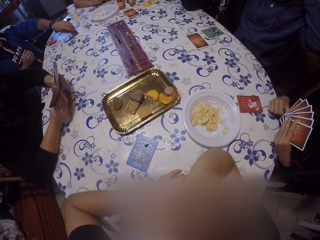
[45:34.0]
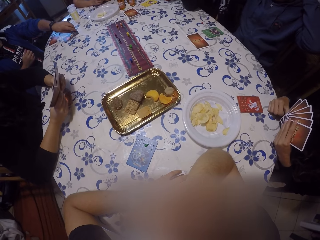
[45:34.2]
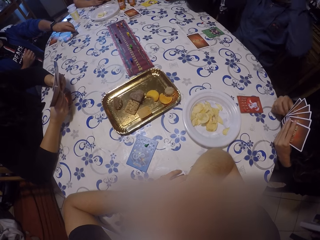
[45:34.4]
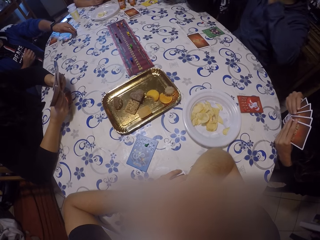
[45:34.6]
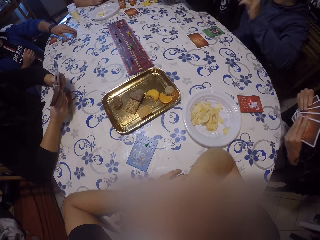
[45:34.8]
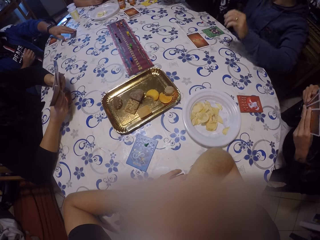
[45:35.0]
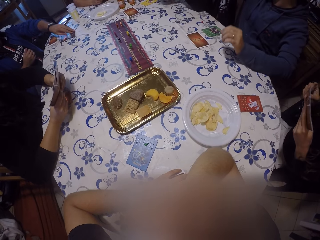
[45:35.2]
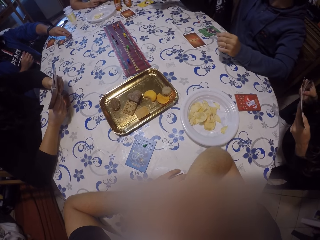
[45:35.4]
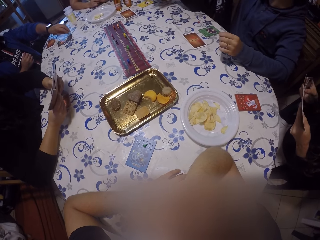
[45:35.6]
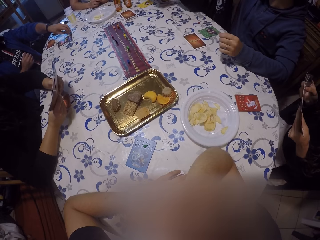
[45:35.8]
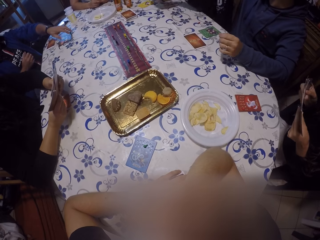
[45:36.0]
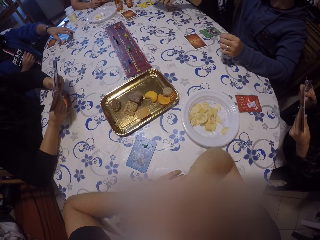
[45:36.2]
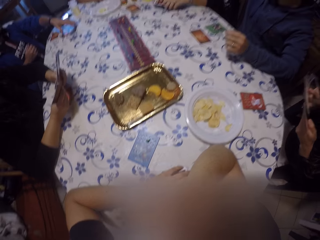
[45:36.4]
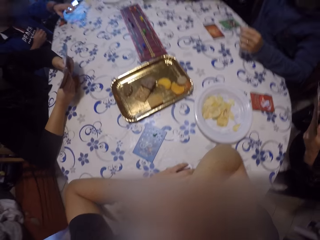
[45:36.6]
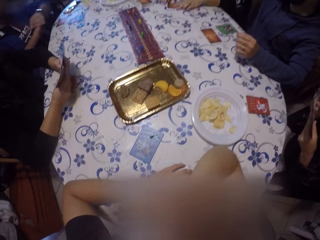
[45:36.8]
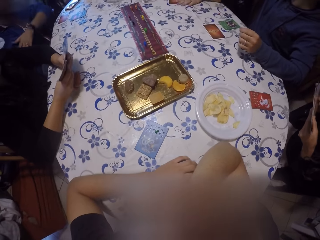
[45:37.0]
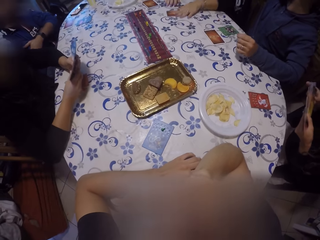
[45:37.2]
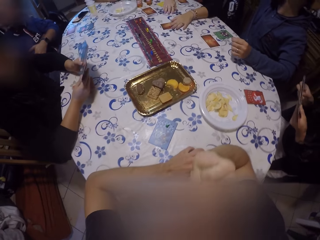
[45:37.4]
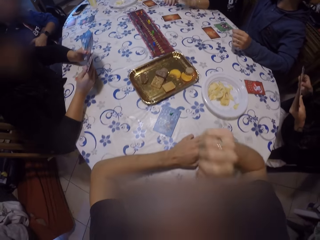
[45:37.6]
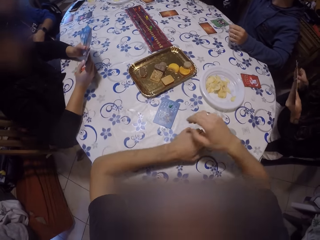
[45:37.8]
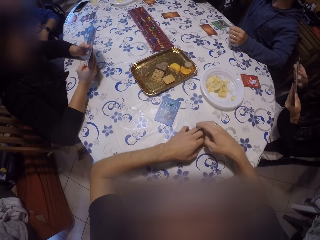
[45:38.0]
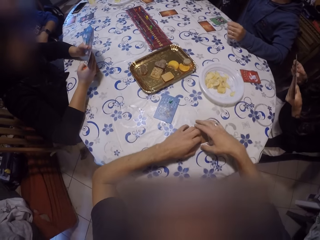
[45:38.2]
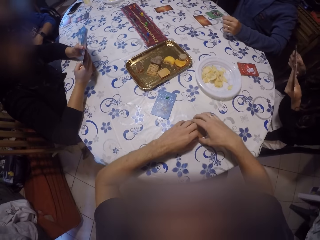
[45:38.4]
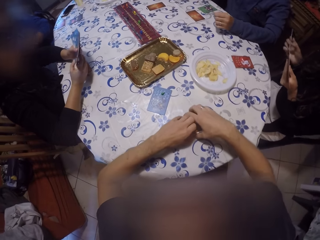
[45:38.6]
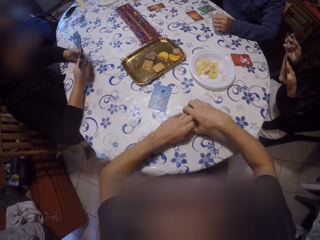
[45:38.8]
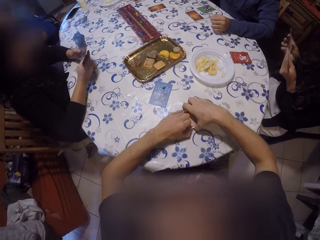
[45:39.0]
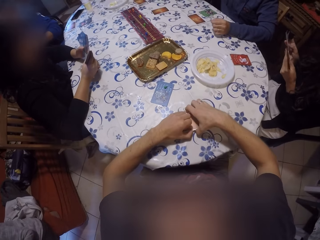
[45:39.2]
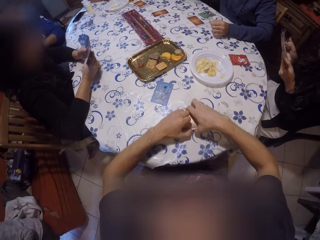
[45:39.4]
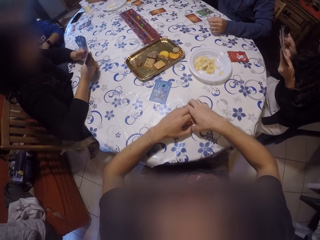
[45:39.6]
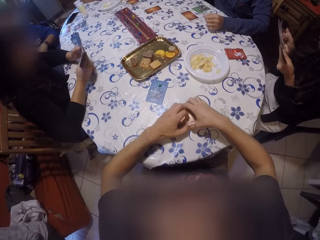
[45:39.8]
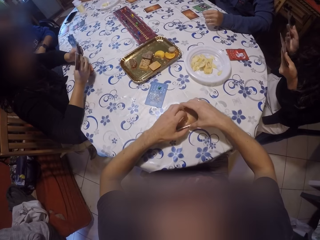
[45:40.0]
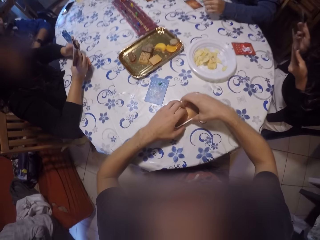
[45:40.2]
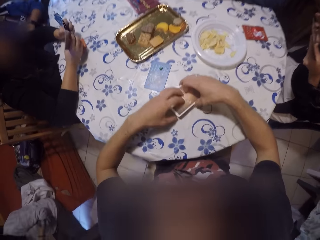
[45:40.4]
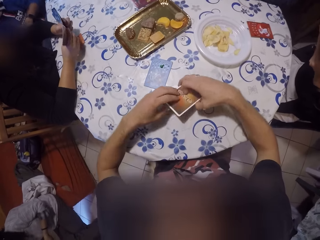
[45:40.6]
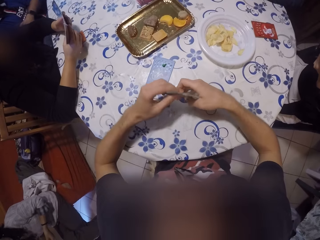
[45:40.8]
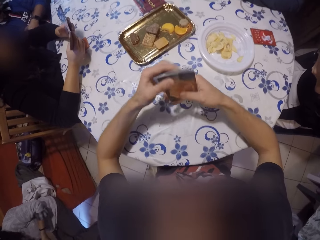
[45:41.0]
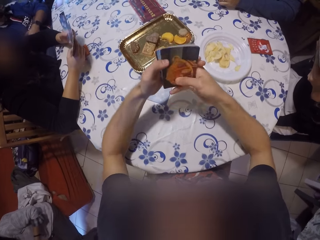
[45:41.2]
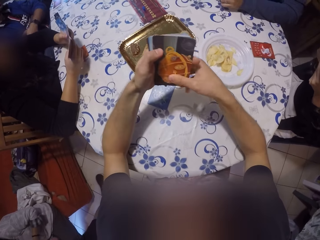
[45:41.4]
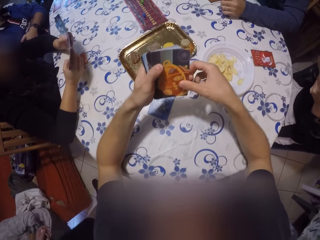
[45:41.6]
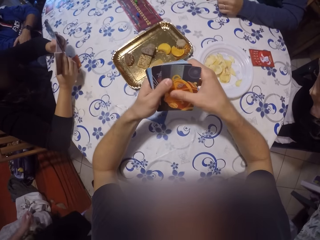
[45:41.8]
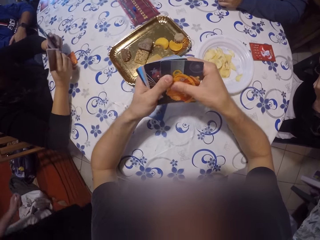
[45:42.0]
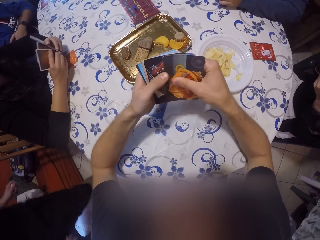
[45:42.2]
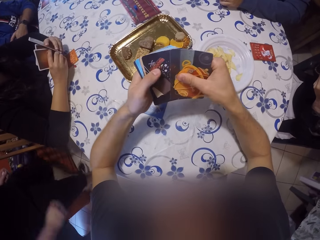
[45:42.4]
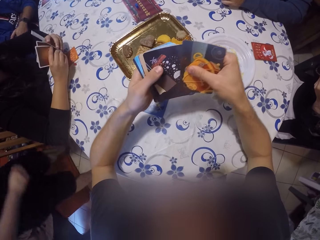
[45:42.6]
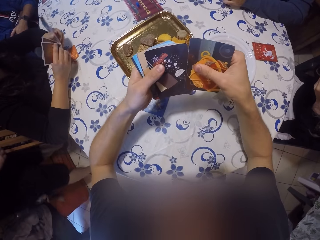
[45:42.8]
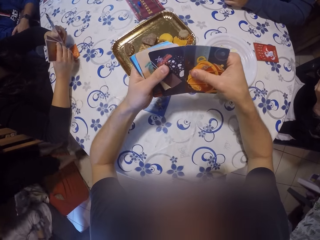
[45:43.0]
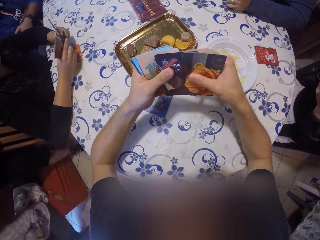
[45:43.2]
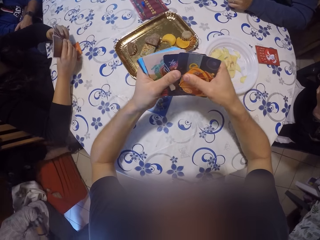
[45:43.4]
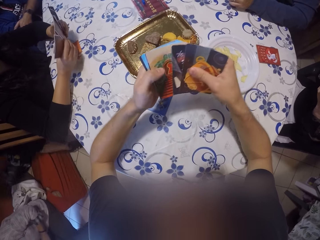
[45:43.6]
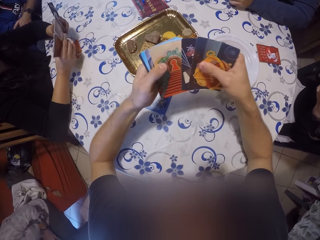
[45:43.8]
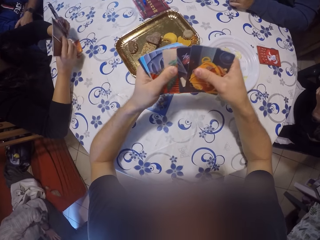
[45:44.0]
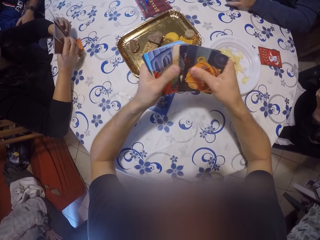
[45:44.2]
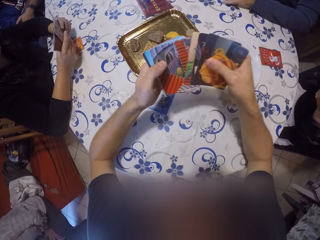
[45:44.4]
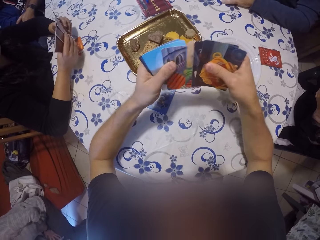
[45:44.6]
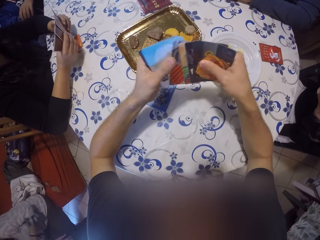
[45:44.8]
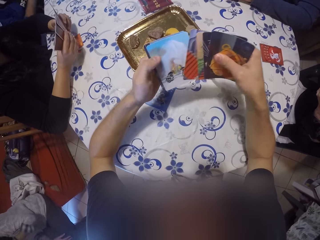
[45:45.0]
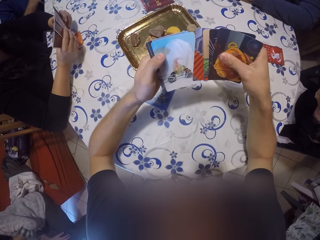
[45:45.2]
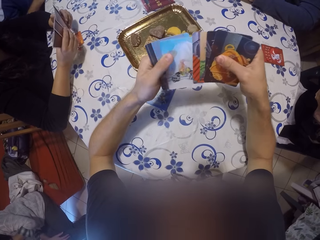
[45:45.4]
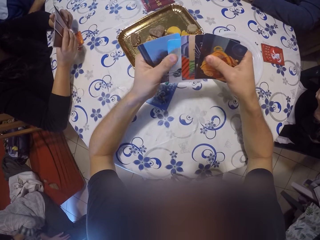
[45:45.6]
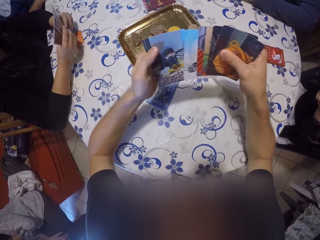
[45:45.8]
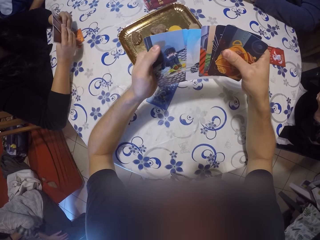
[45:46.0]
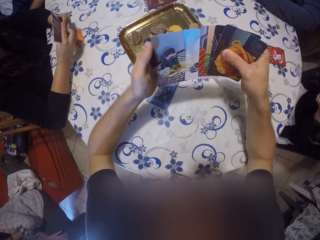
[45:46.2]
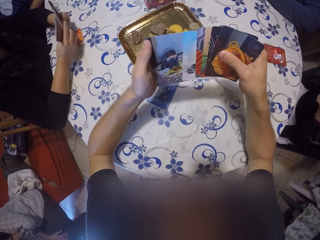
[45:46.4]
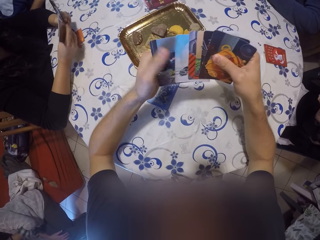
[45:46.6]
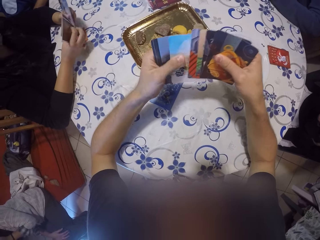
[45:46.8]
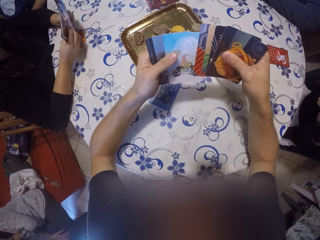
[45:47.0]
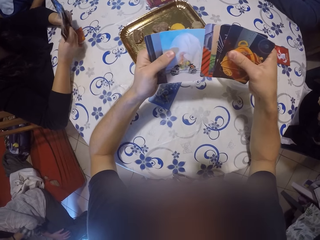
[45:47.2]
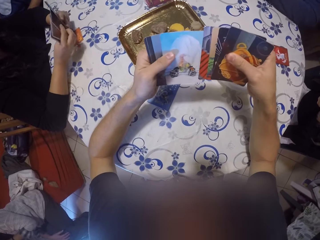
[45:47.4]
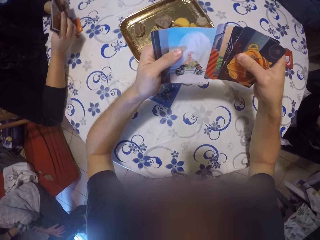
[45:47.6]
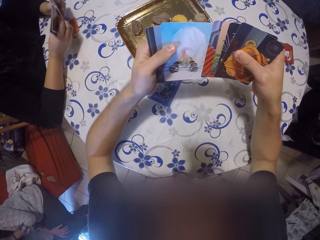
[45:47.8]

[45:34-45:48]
A man holds the cards with both hands. A person arranges poker cards. Another person puts a hand on the table. A third person takes a poker card. Another man places some cards on the table with his left hand and adjusts the cards on the table with his left hand. The third person removes a hand from the poker cards. A fourth person plays a poker game. The camera wearer picks some cards on the table with both hands. He holds the poker cards on the table. He looks at the cards in his hands. He arranges the poker cards. A fifth person walks around. A sixth person arranges poker cards.

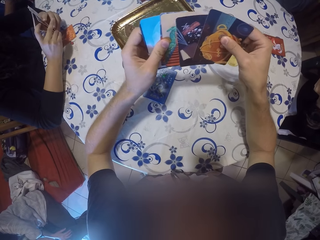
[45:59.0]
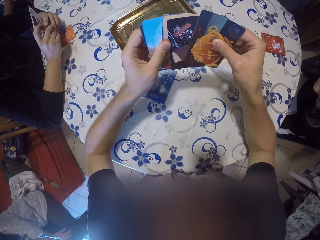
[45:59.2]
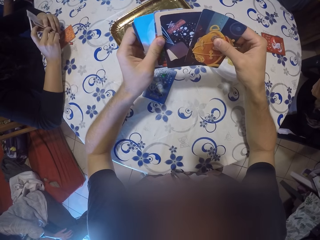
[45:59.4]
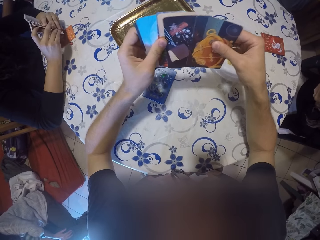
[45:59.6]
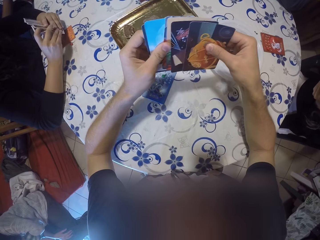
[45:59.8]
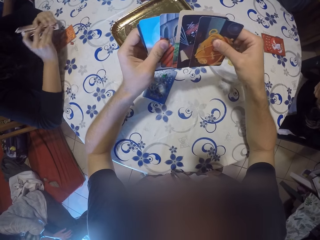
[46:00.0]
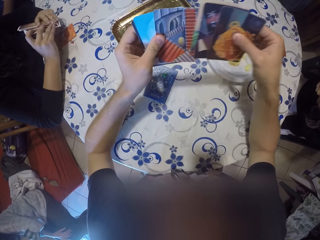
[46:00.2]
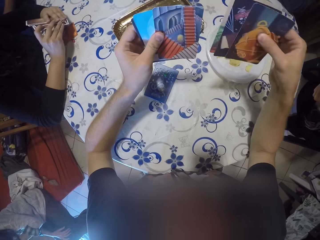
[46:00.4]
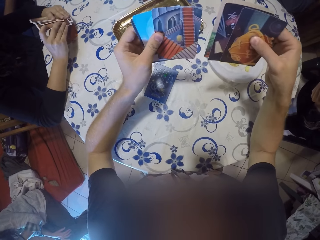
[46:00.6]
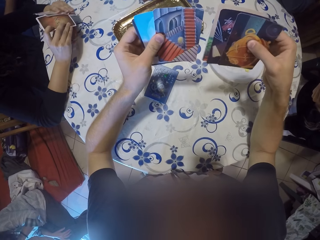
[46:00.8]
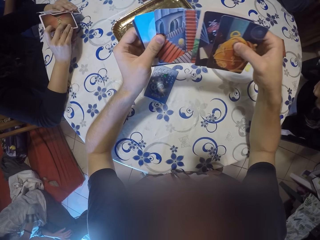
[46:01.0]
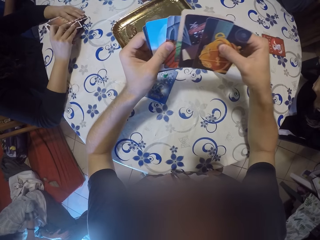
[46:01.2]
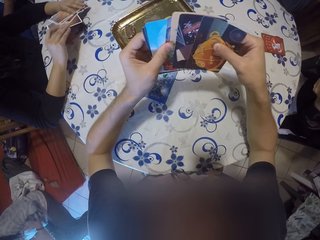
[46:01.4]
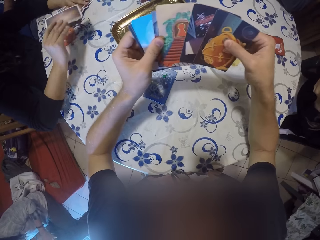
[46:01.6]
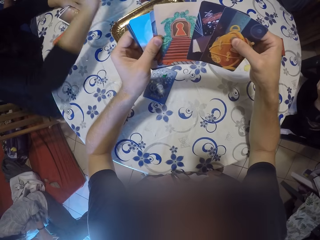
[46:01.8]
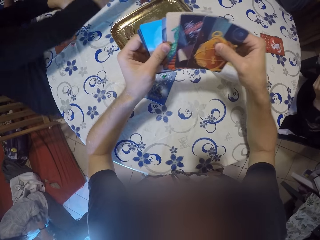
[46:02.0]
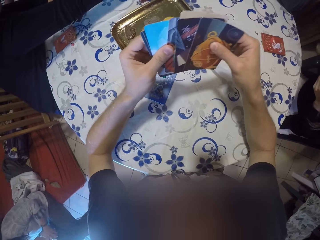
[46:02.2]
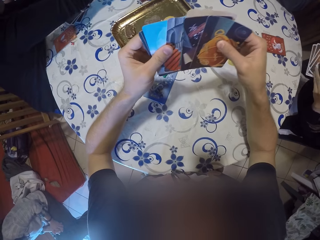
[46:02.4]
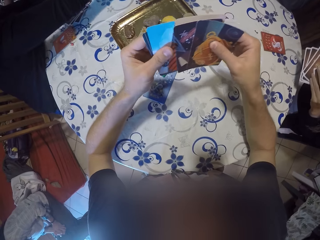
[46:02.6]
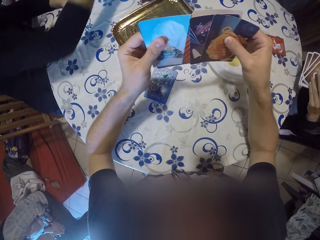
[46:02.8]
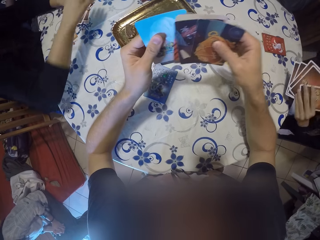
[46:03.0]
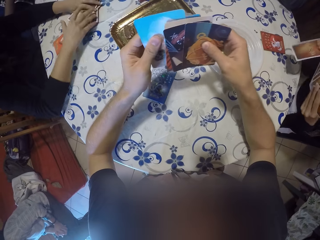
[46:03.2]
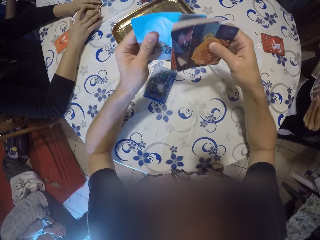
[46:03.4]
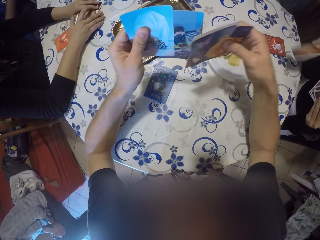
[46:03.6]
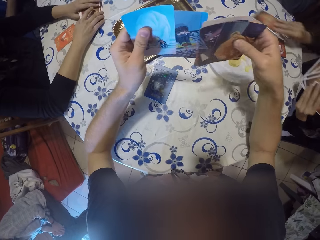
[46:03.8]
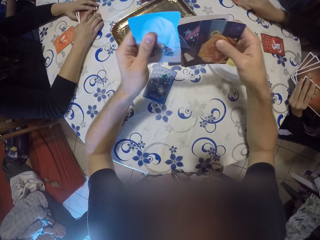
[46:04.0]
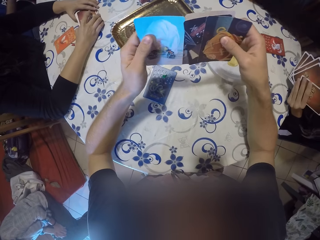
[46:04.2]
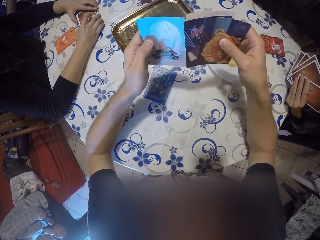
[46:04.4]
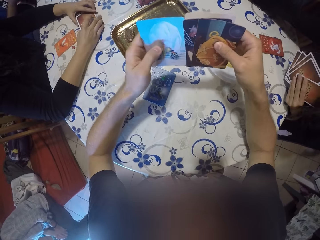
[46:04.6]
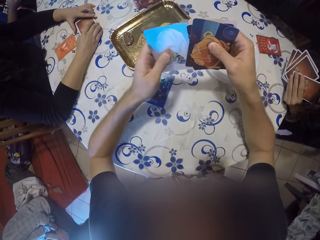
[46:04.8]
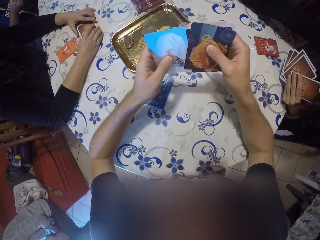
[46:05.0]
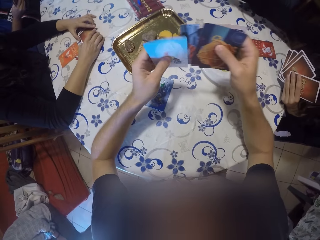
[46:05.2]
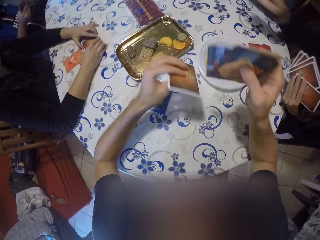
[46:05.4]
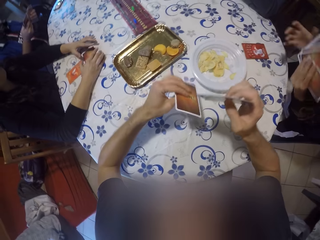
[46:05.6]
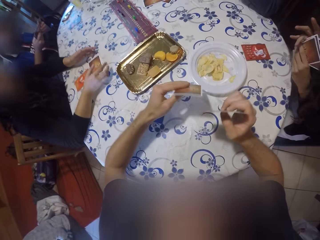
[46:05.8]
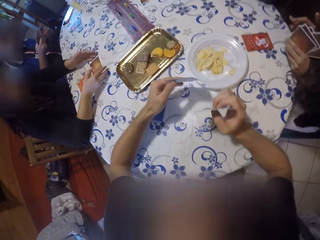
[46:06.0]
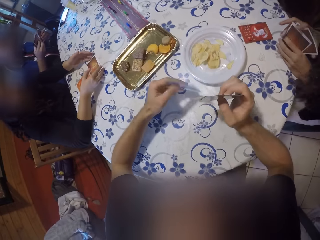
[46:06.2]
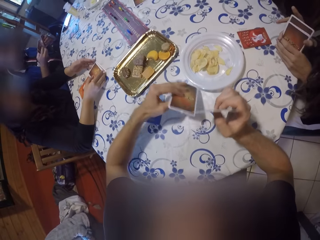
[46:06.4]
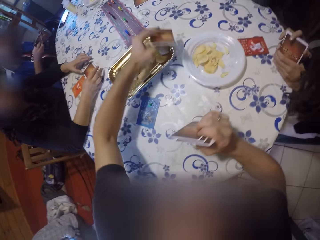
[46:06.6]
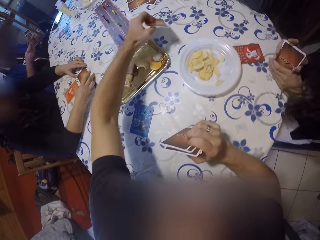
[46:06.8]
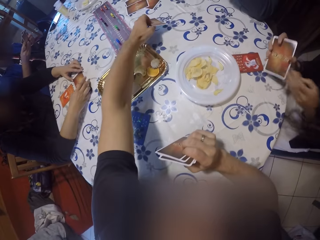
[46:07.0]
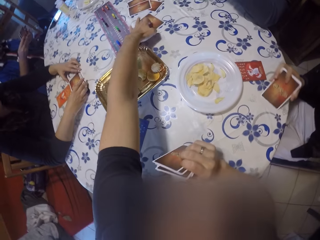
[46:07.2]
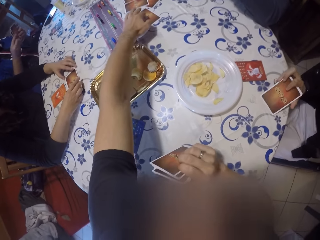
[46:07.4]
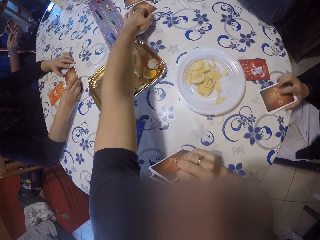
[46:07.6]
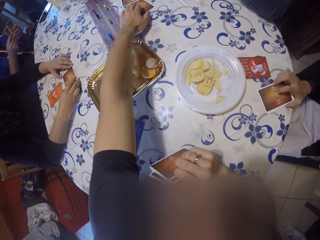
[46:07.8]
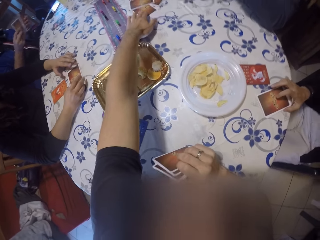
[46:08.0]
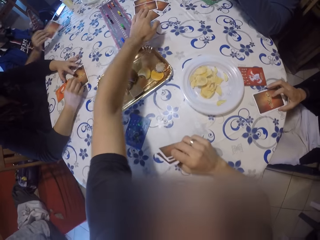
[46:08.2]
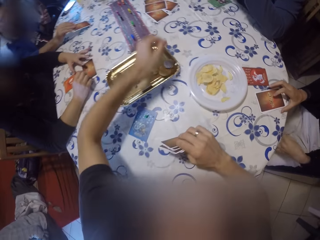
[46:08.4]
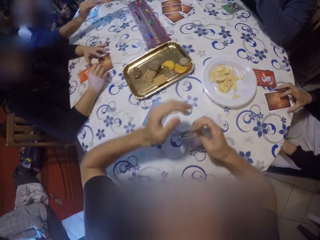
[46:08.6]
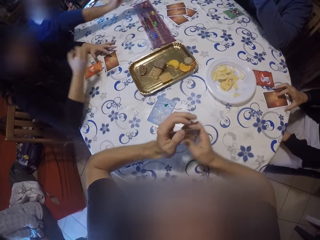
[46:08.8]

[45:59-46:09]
A woman picks a card from the cards with her right hand. The woman passes the card with her right hand. A man plays a poker game. The woman holds the cards with both hands and places the cards on the table with both hands. Another man picks a card from the cards with his right hand. The other man places the card on the table with his right hand. The other man plays a poker game and adjusts the card on the table with his right hand. The woman adjusts the cards on the table with both hands. The camera wearer takes out a card from the cards in his hands with his left hand. The first man holds some cards on the table with both hands. The other man arranges the cards with both hands. The camera wearer plays a poker game. He places the card on the table with his left hand. The other man holds the cards with his right hand and places the cards on the table with his right hand.
